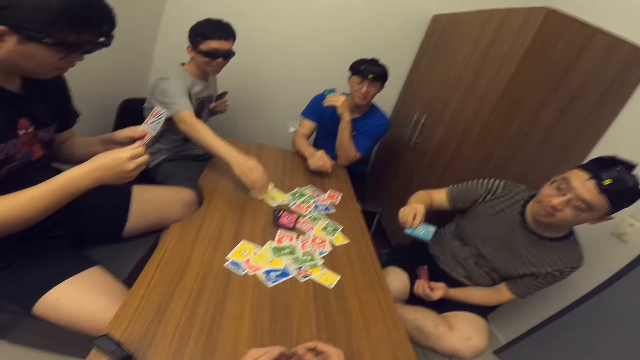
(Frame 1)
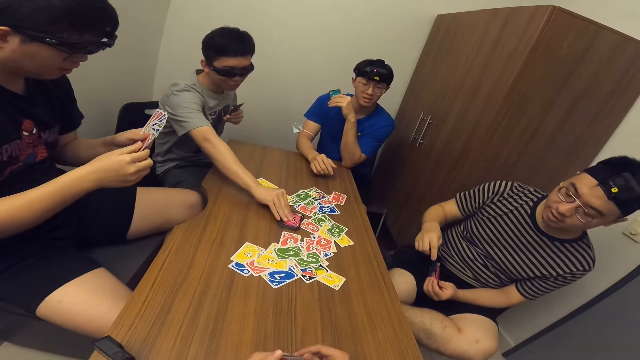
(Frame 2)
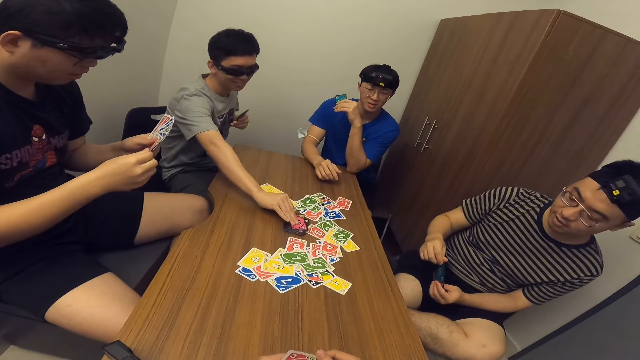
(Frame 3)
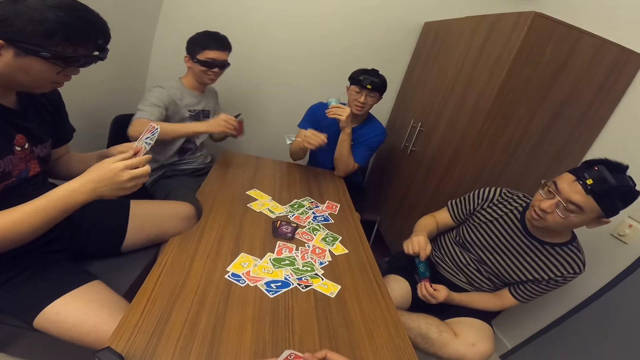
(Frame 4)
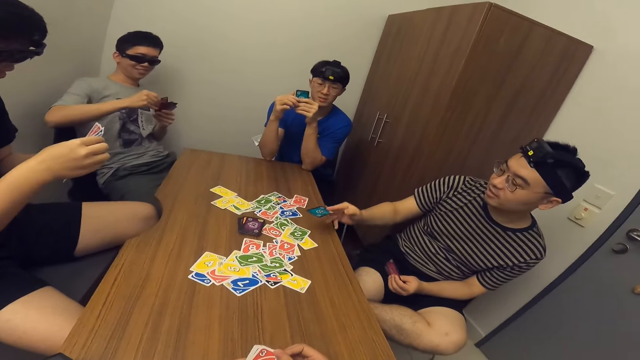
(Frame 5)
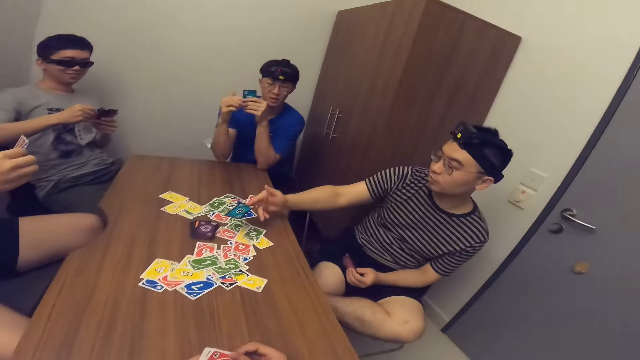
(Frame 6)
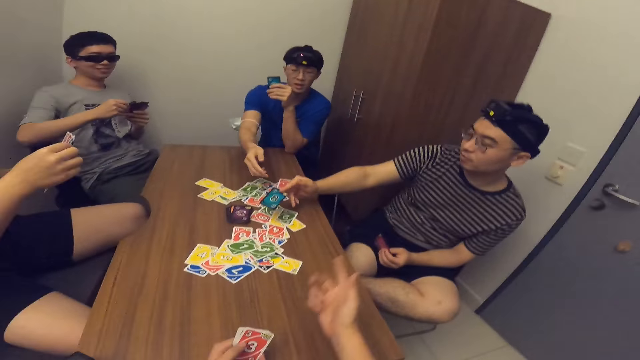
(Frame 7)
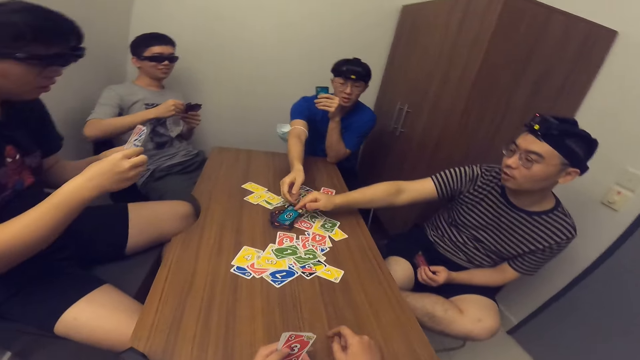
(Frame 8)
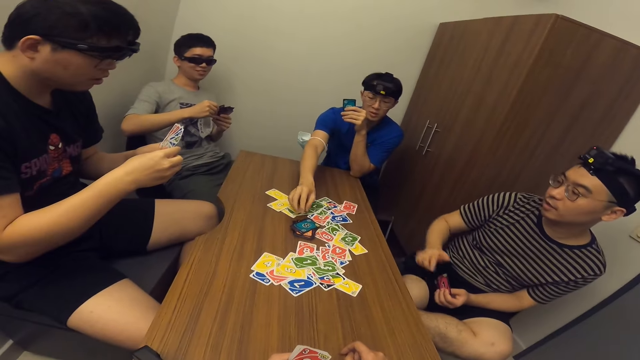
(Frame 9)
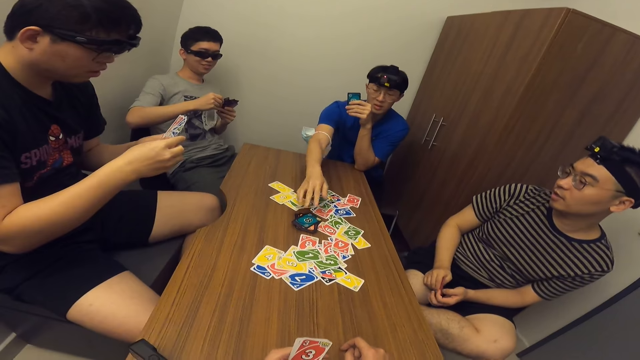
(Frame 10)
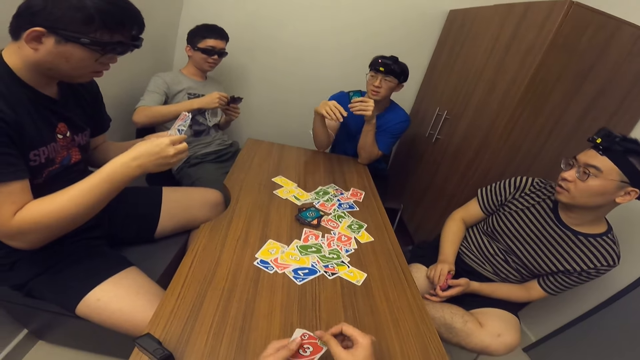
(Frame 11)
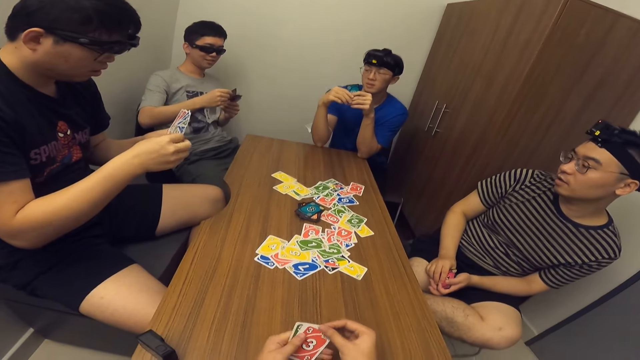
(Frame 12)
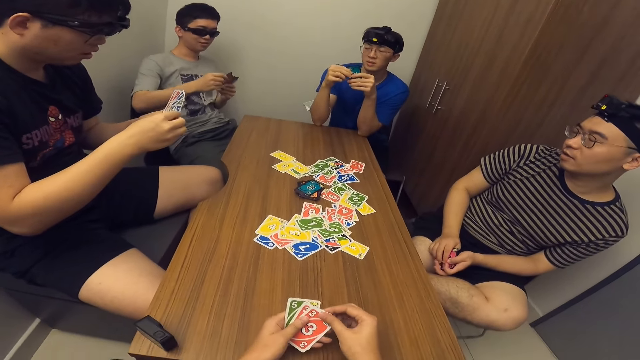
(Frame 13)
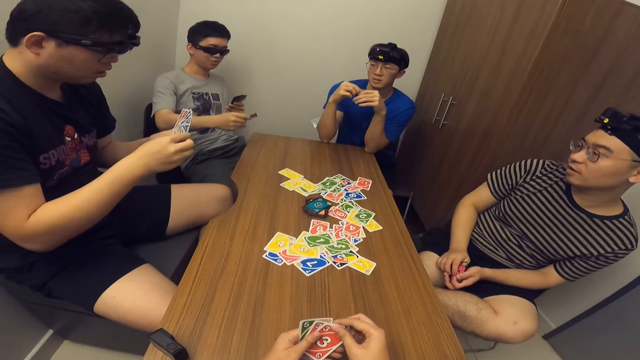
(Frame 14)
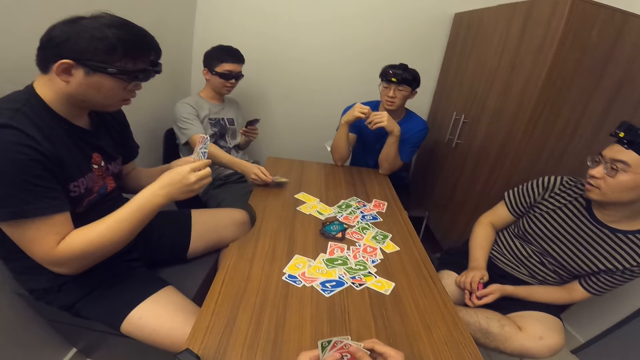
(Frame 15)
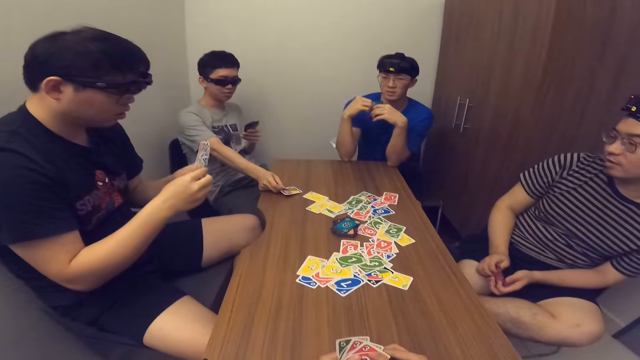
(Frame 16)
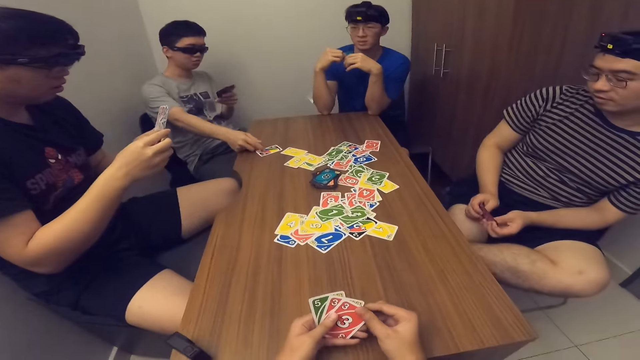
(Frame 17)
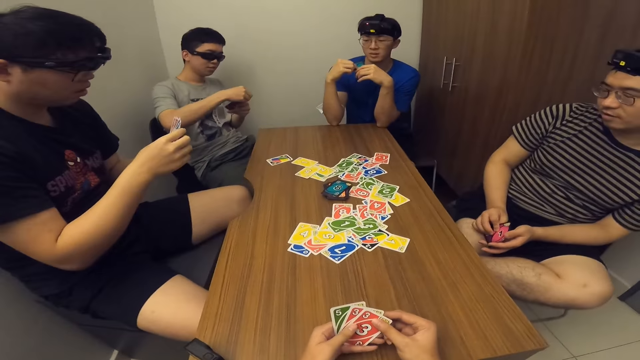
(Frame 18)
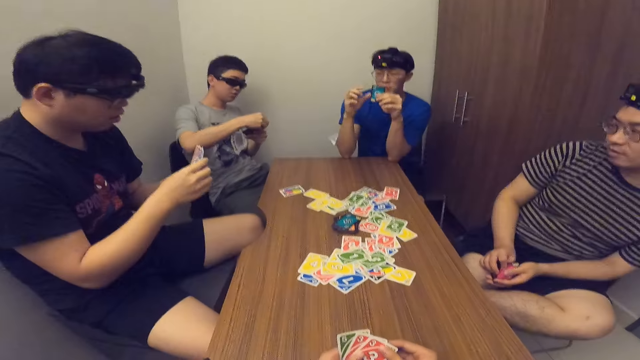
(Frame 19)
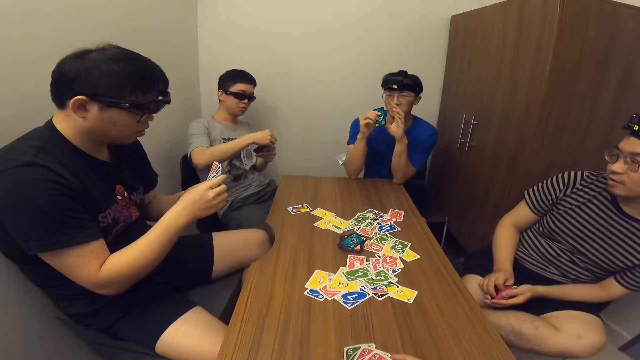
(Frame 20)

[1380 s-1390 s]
A man picks a card from the stack of cards on the table. Another man returns a card to the stack of cards on the table. The other man plays a card. The first man drops a card in his hand on the table.

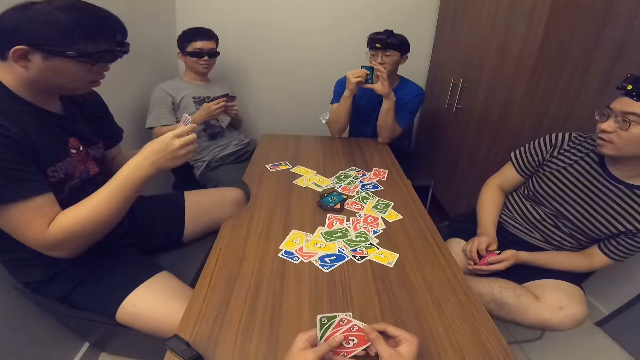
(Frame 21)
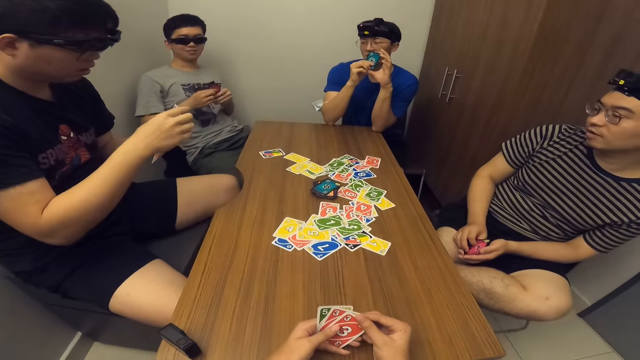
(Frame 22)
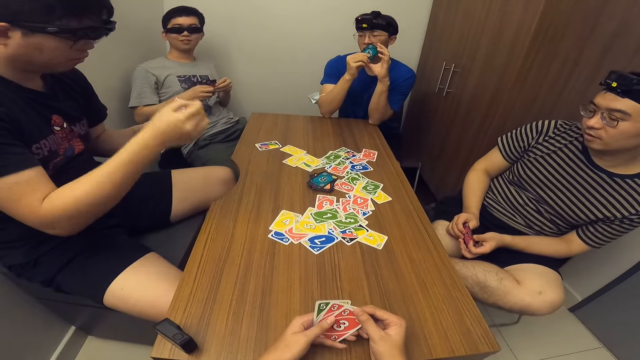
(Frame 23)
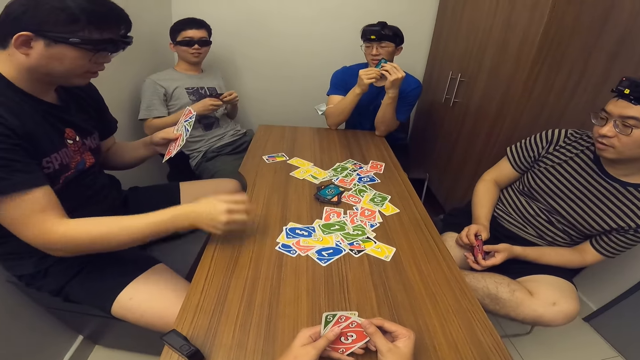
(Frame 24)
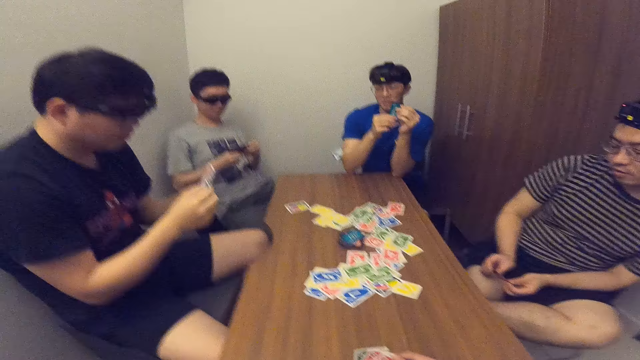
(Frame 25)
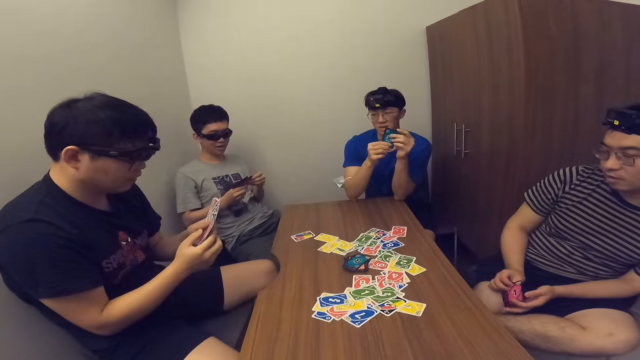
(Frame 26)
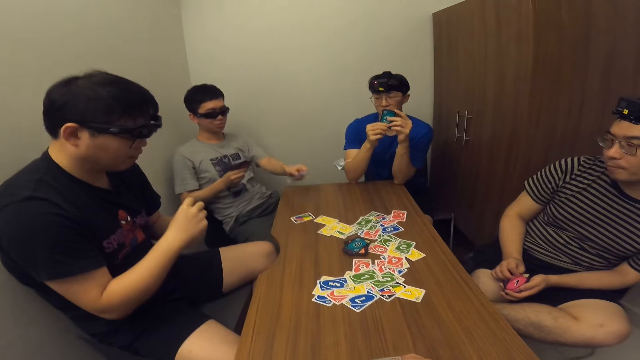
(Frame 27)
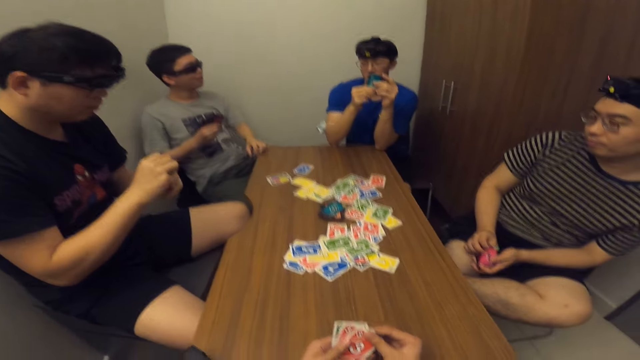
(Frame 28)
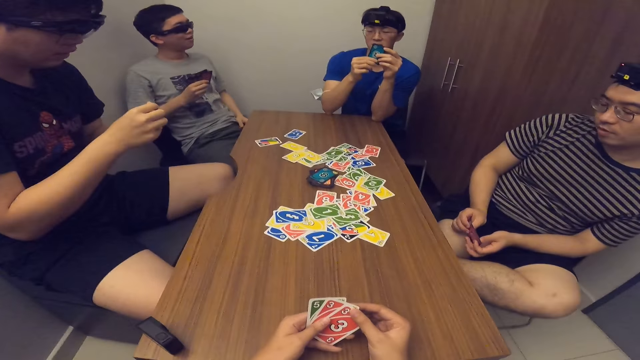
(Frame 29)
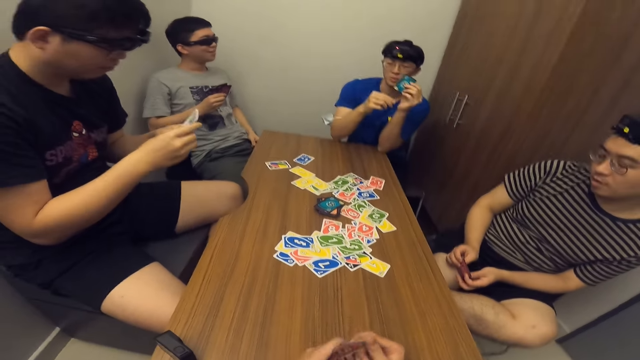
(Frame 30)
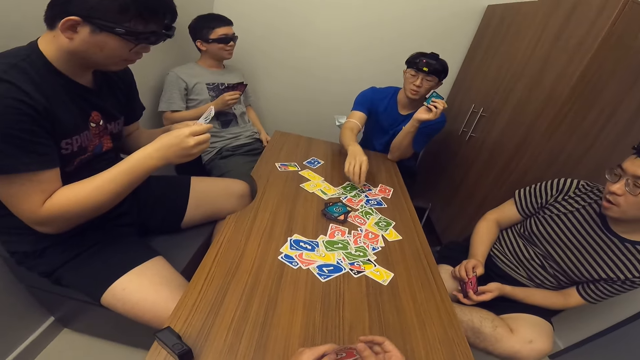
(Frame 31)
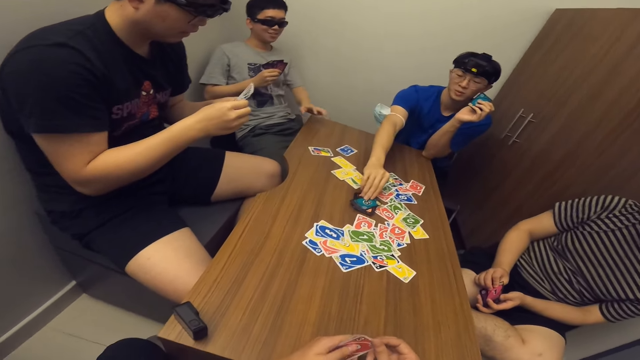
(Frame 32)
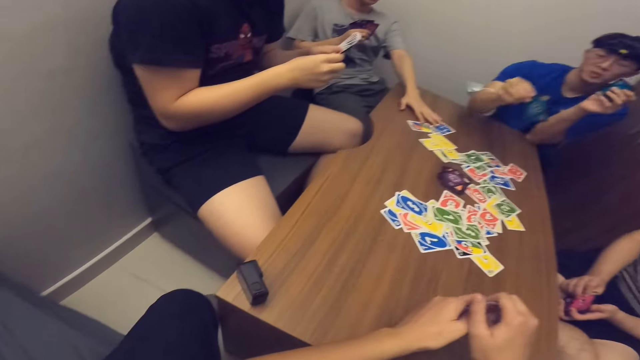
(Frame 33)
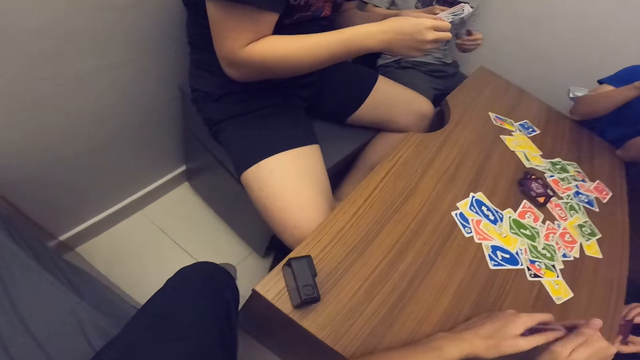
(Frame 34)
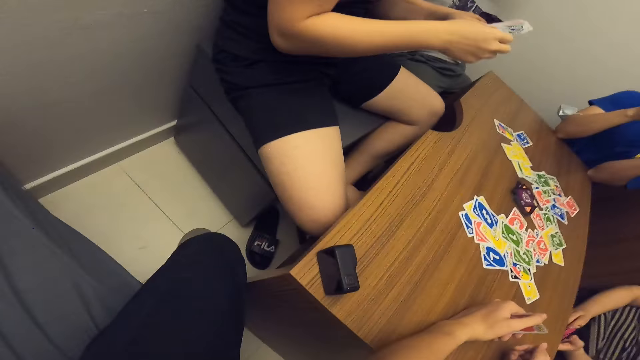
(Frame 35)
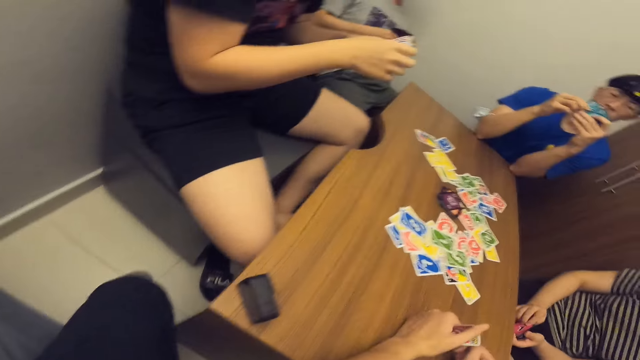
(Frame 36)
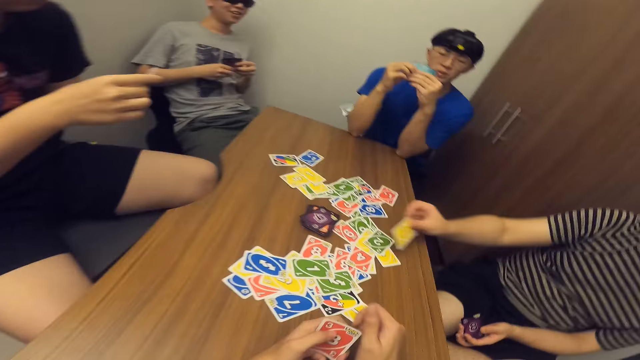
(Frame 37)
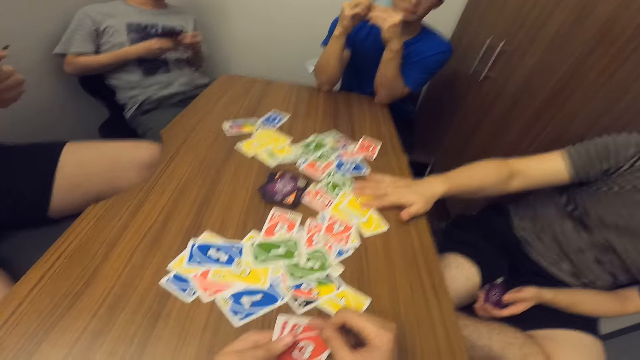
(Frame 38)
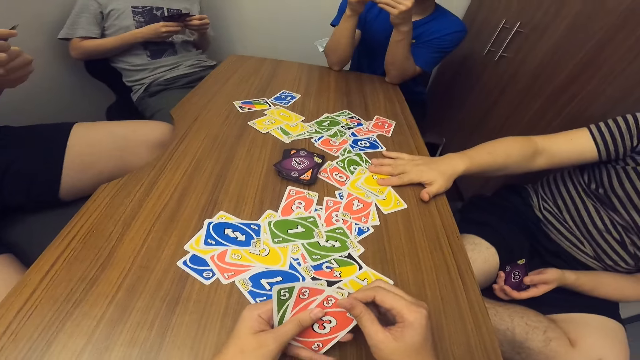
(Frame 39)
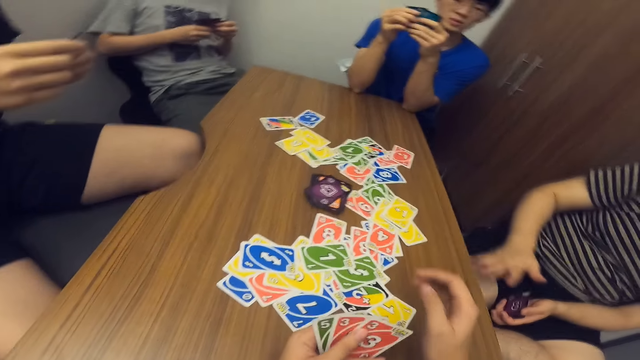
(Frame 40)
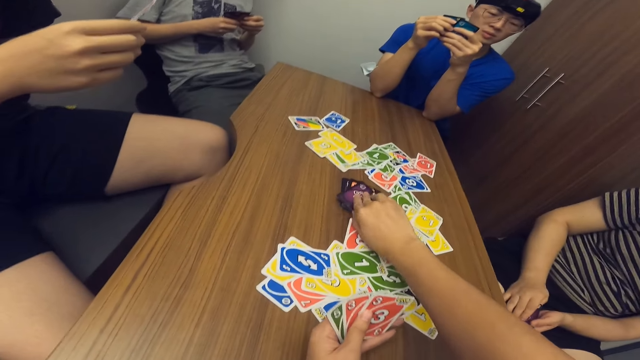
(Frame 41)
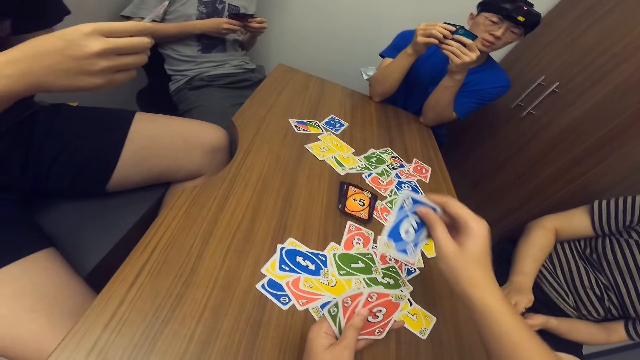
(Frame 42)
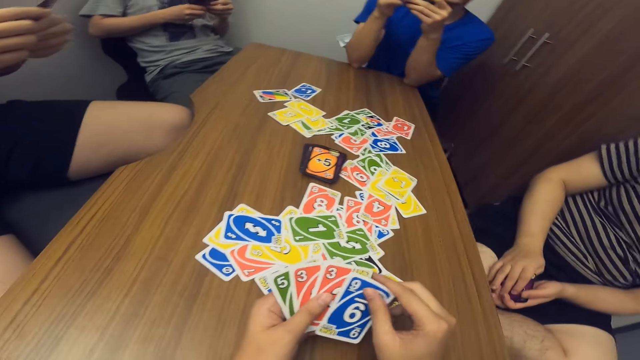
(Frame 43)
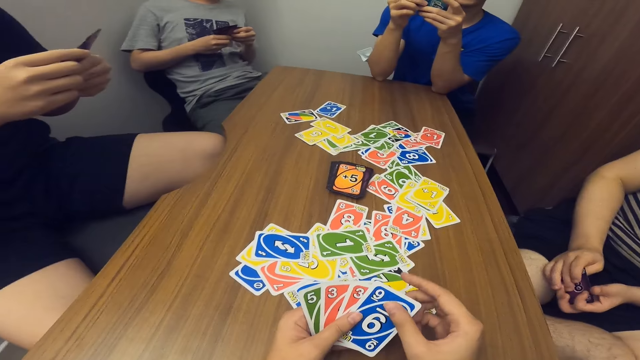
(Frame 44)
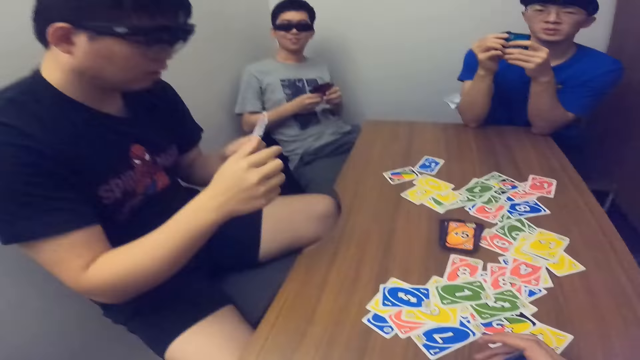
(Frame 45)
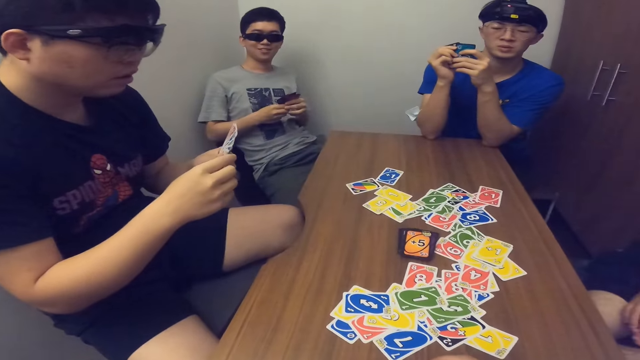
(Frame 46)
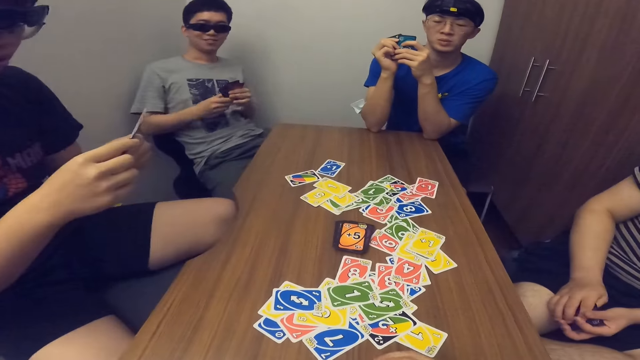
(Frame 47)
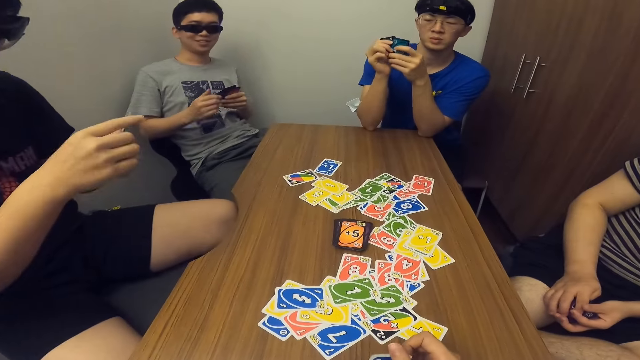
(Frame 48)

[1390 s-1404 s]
A man drops a card in his hand on the table. Another man drops a card in his hand on the table. A third man picks a card from the stack of cards on the table. A fourth man drops a card in his hand on the table. The camera wearer picks a card from the stack of cards on the table.
